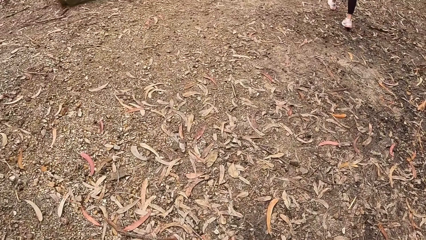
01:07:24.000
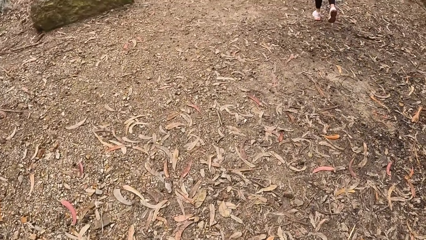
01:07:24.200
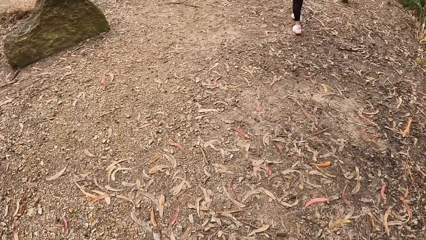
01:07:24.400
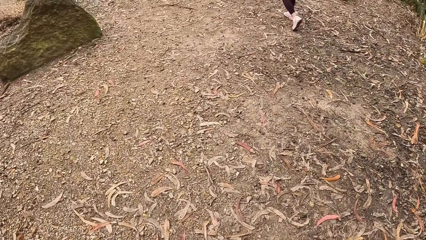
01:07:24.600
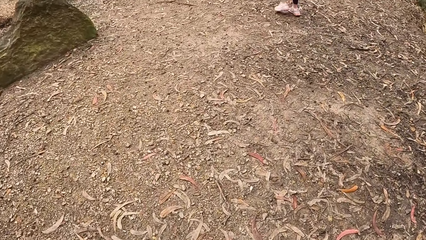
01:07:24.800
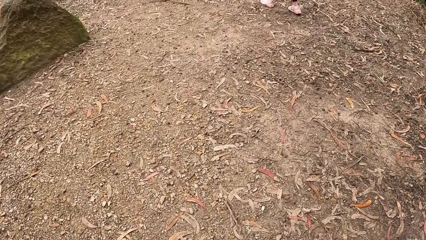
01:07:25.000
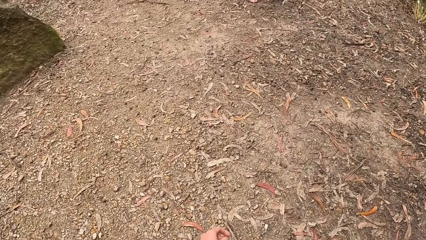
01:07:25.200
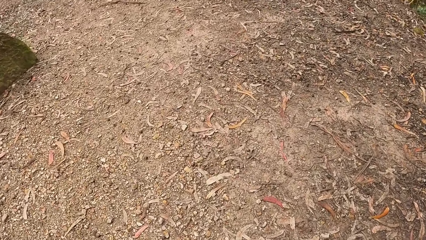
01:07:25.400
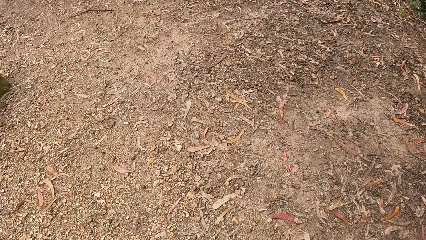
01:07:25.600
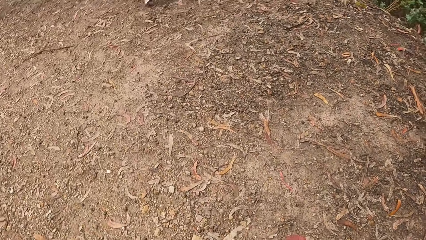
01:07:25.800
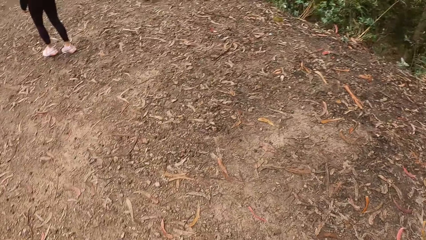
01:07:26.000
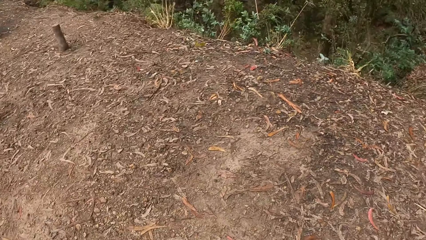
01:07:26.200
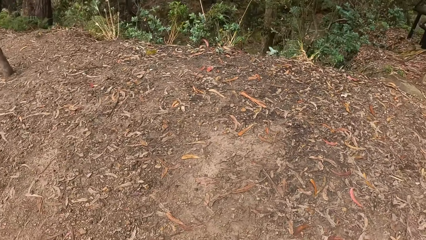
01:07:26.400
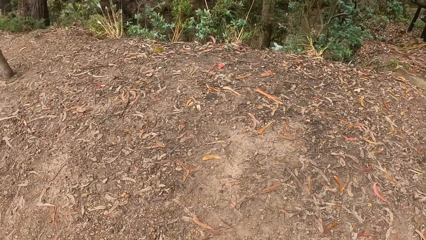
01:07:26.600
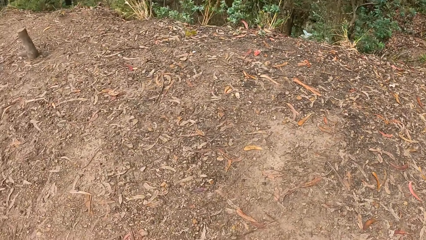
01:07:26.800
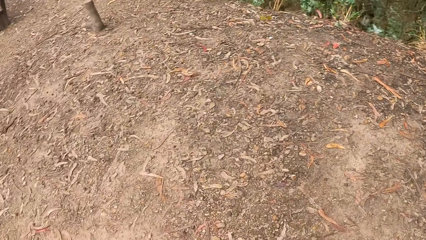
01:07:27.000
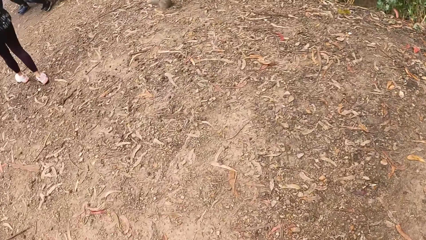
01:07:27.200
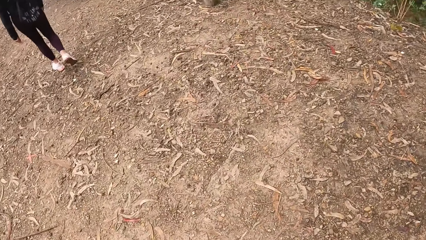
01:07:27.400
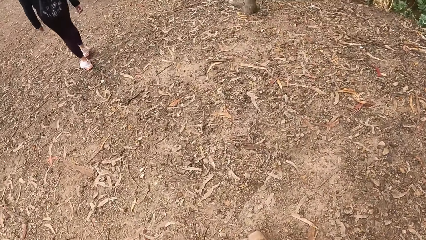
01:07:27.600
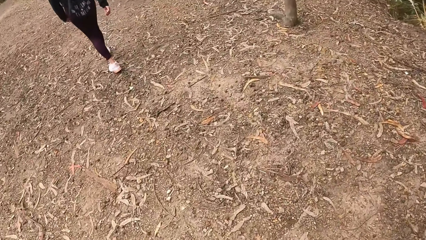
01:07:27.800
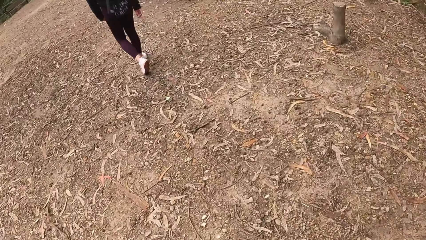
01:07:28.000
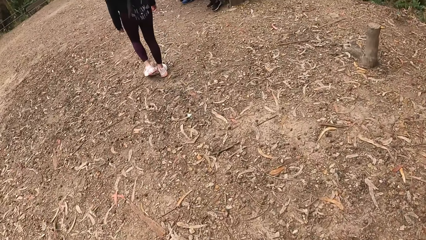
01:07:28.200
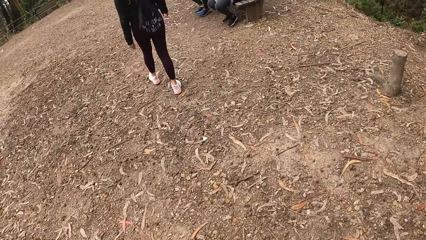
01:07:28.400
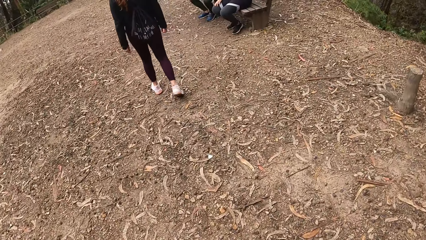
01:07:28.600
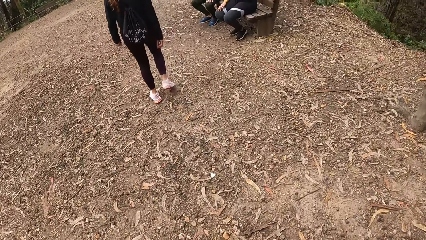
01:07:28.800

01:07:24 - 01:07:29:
The camera wearer looks around.

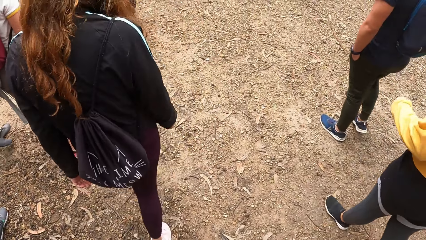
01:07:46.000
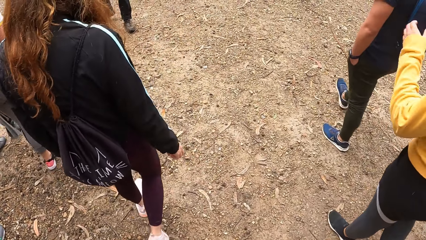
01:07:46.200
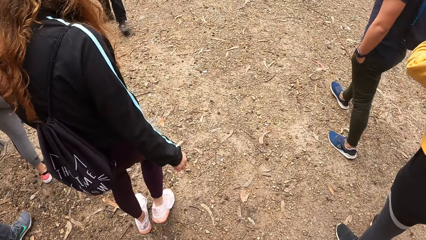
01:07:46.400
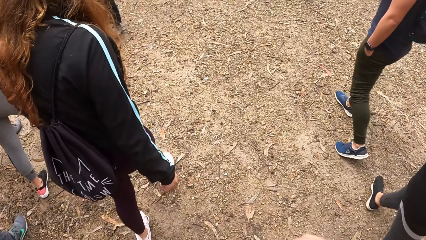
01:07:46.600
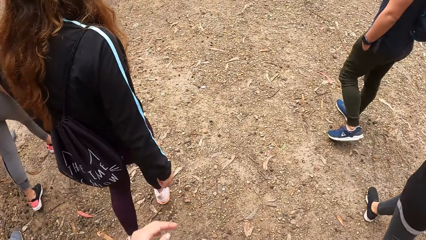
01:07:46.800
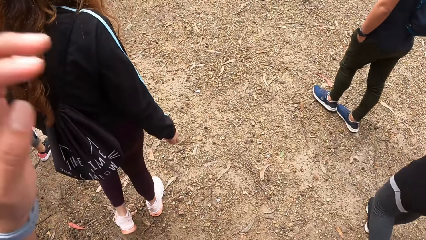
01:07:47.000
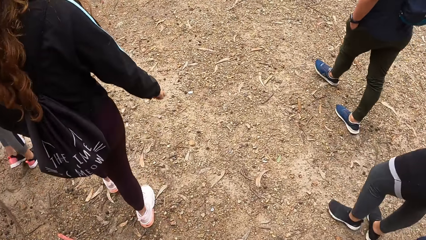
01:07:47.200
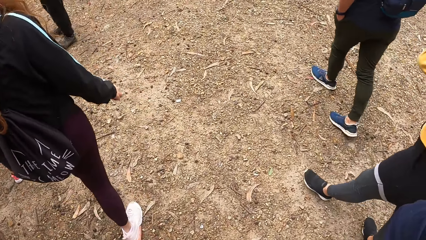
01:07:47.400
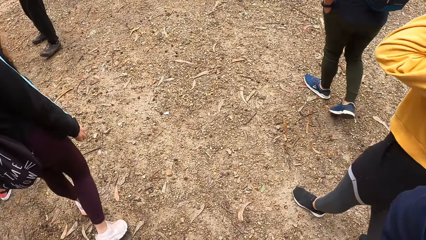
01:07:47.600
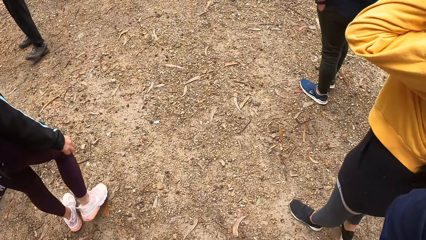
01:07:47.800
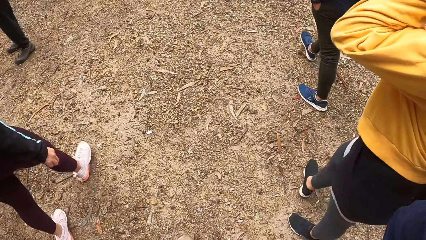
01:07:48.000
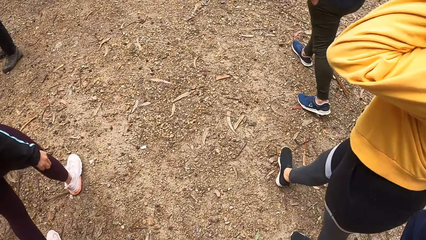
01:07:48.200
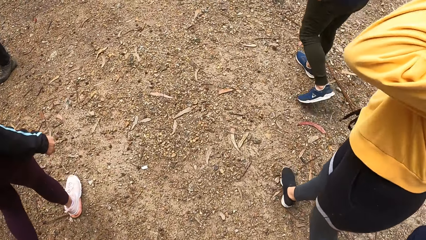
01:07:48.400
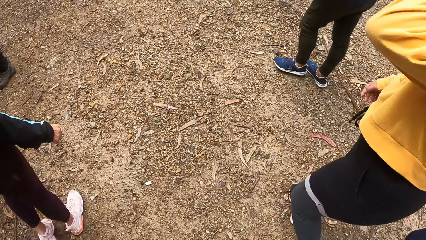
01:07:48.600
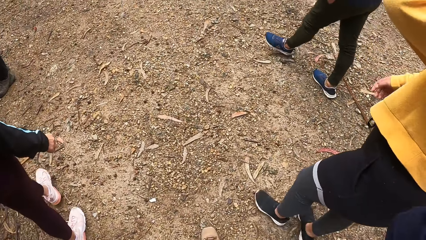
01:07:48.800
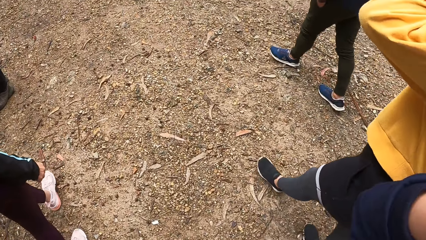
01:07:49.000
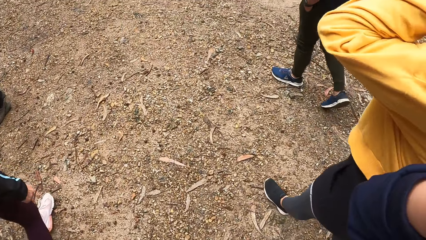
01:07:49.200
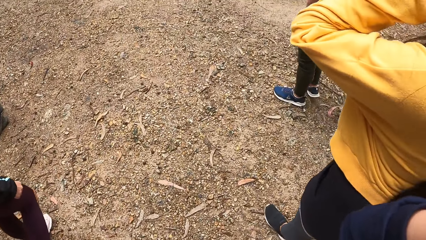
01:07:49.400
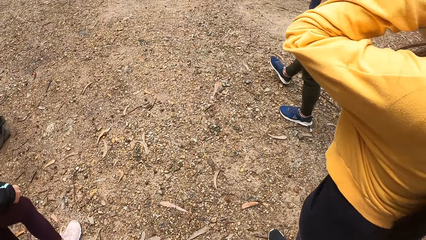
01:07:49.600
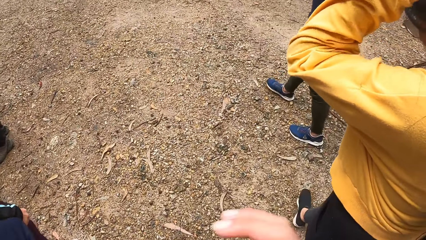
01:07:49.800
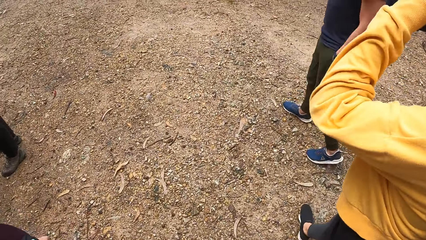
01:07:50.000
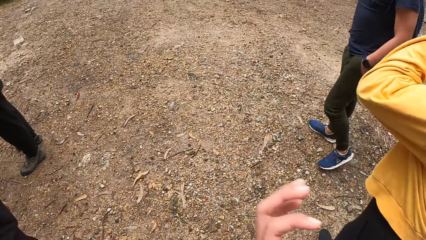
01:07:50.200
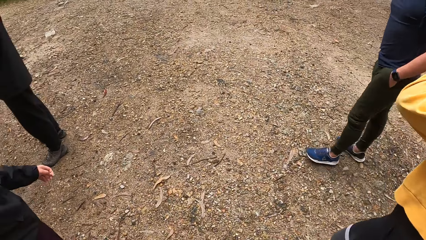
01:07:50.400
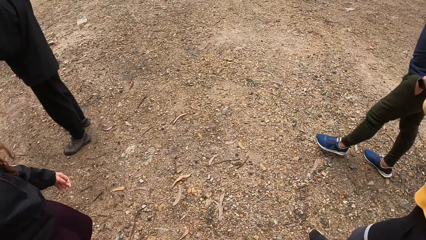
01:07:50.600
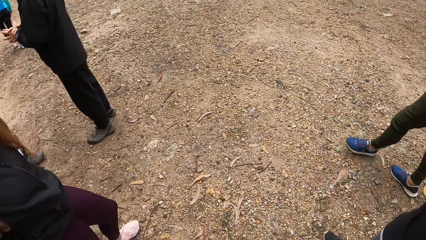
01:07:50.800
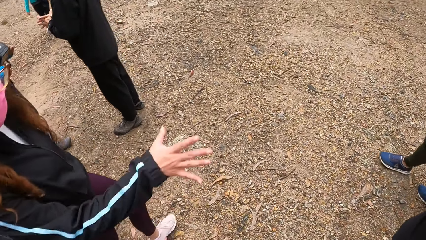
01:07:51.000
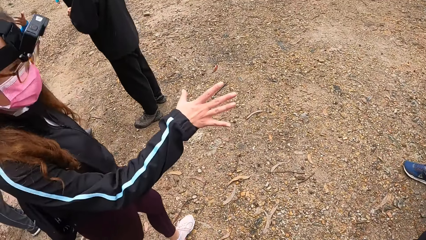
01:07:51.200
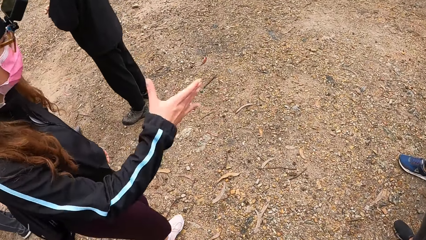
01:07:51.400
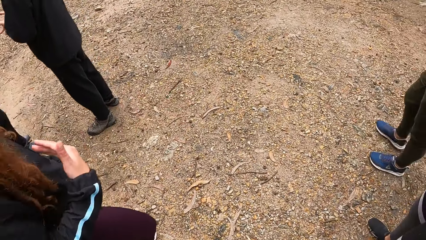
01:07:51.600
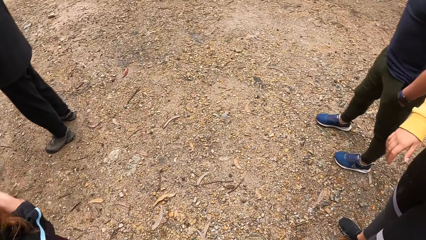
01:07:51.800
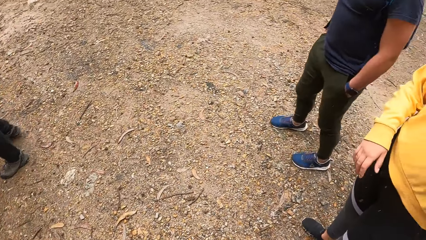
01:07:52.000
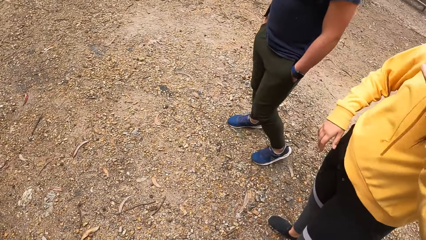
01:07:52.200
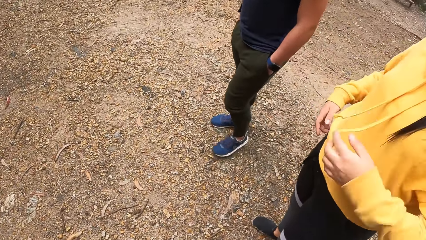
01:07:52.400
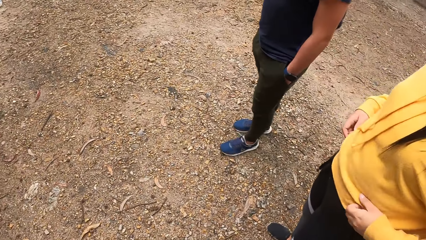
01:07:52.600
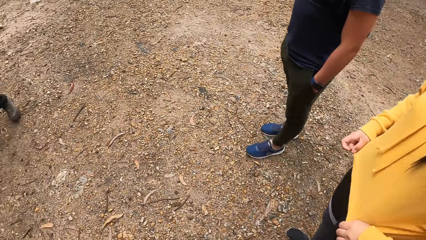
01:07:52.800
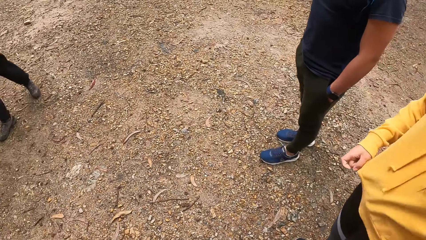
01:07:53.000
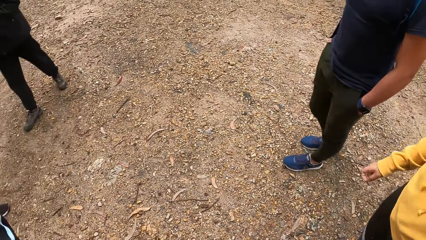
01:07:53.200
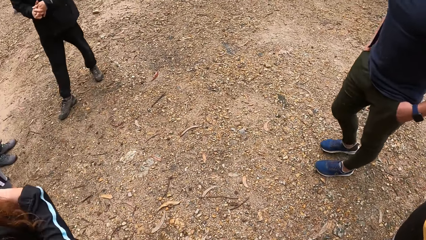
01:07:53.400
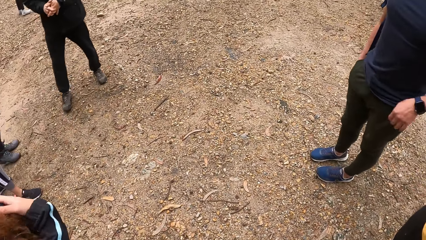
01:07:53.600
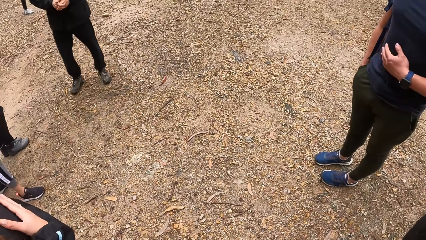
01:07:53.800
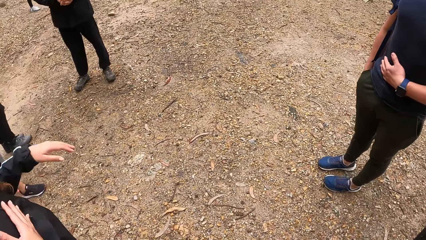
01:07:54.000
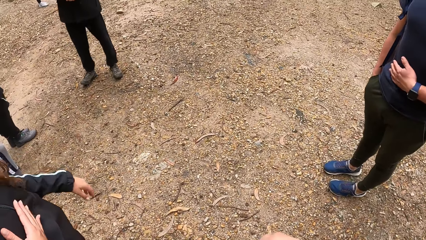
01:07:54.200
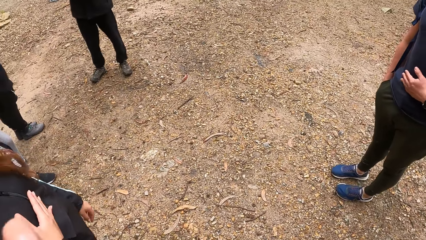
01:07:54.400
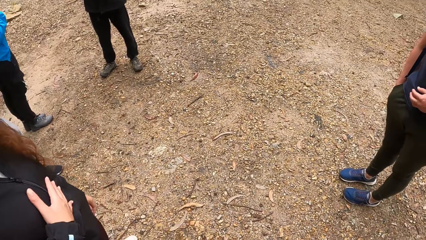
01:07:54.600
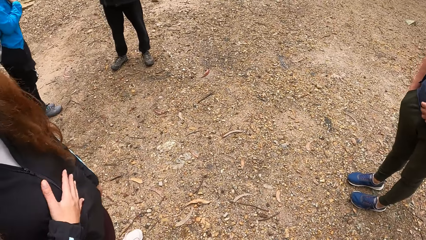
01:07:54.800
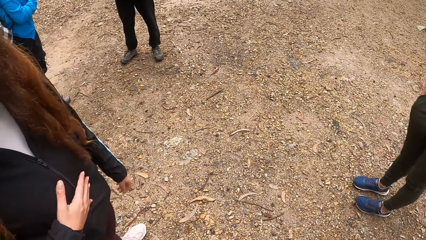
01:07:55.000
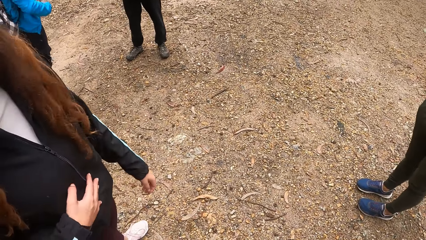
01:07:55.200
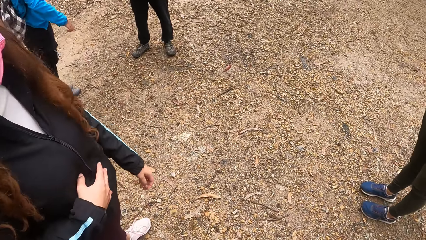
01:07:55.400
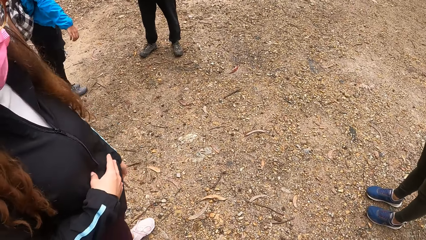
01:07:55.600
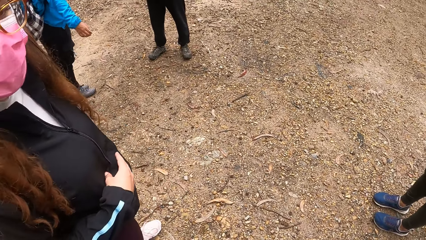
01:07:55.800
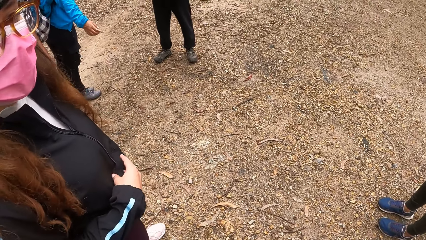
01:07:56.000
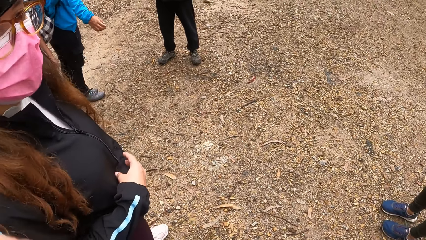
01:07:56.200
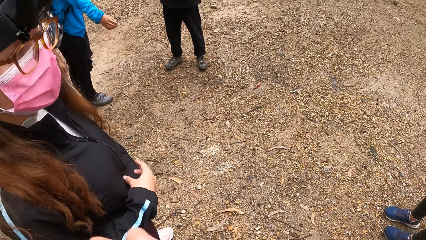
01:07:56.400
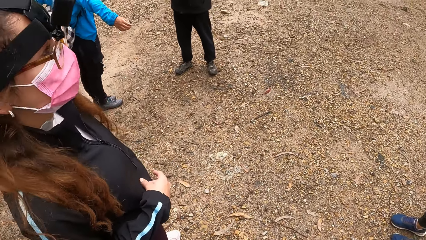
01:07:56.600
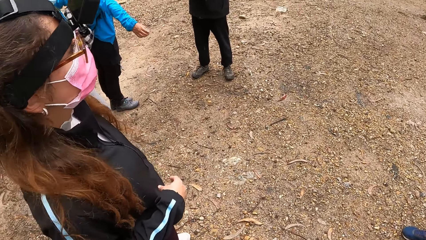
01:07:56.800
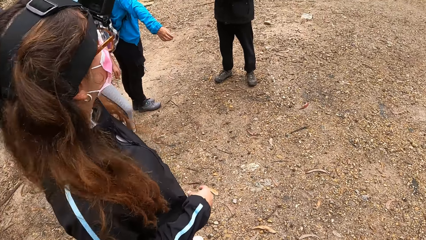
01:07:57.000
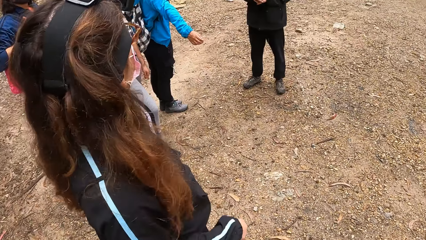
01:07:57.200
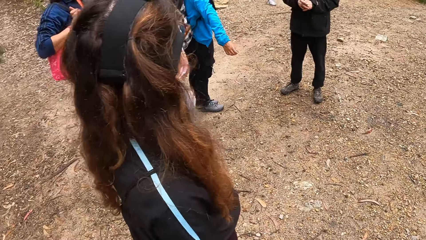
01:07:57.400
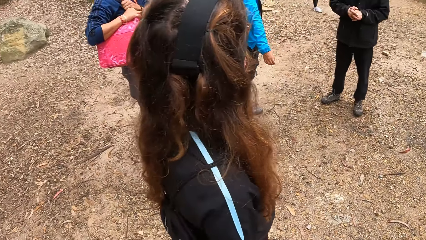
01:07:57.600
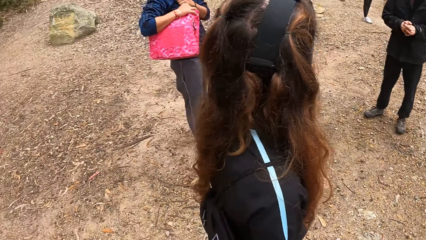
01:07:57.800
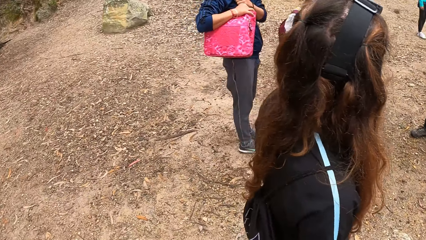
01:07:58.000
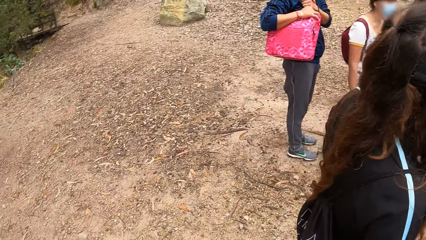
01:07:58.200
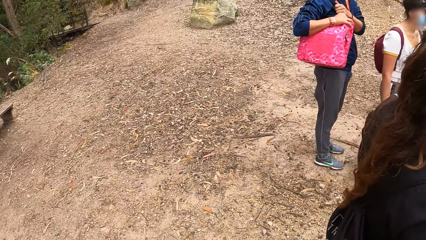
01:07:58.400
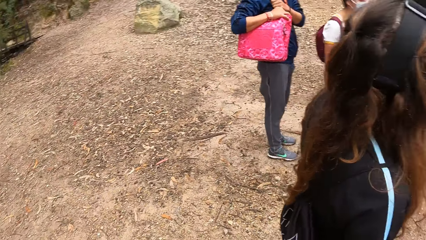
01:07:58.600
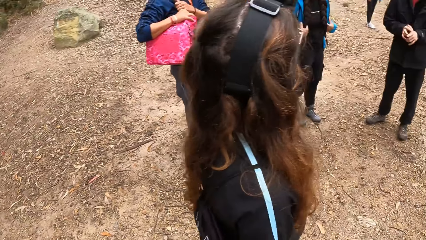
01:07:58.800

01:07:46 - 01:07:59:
The camera wearer adjusts her camera with her left hand. The woman interacts with the group of people. Another woman adjusts her jumper with both hands. The camera wearer converses with friends.
